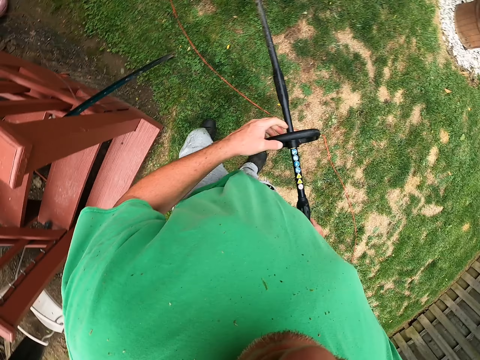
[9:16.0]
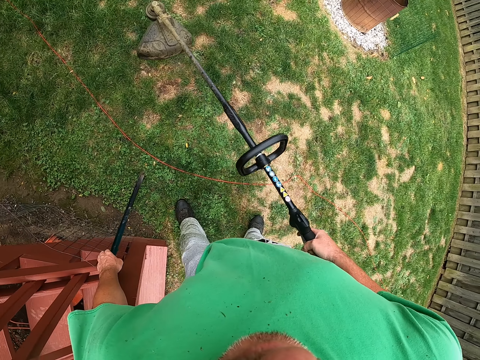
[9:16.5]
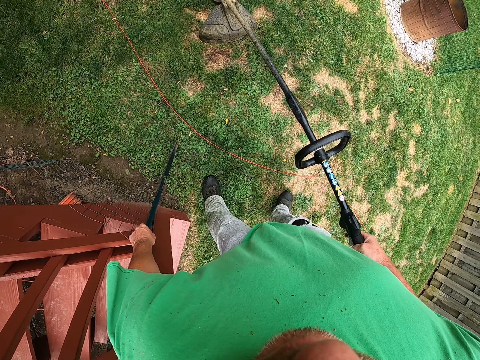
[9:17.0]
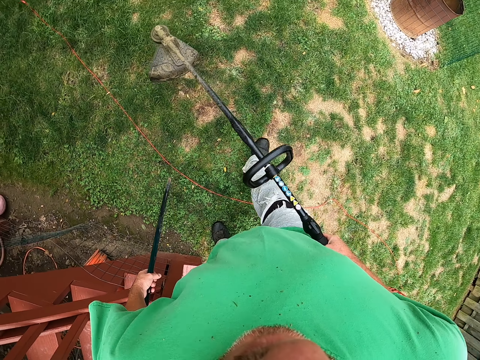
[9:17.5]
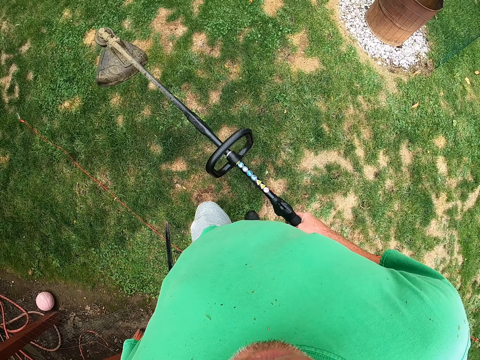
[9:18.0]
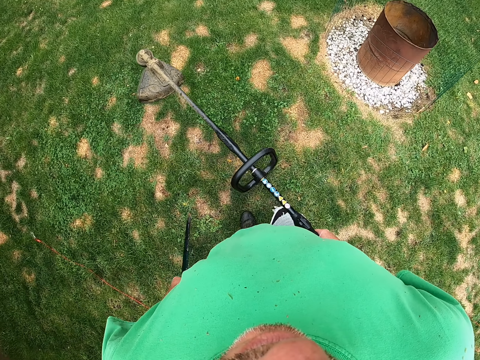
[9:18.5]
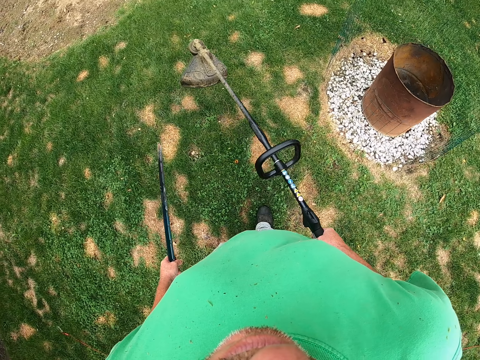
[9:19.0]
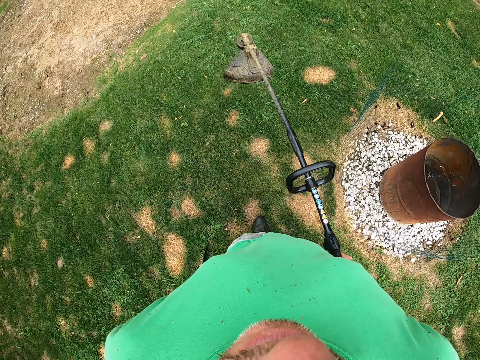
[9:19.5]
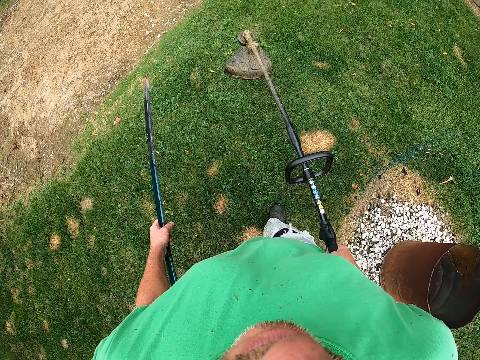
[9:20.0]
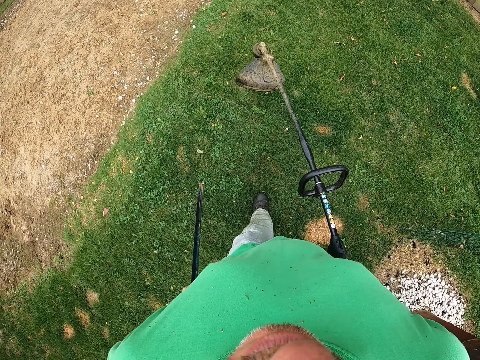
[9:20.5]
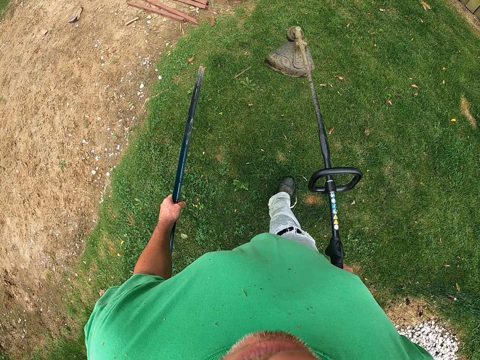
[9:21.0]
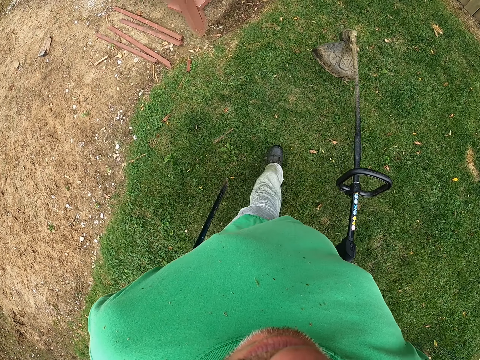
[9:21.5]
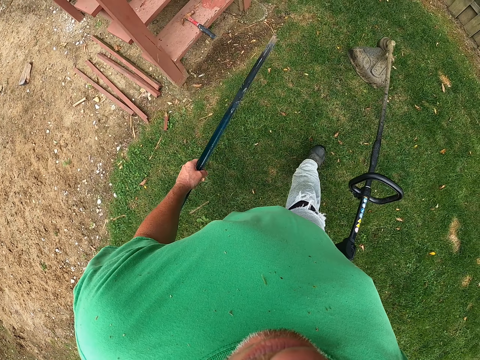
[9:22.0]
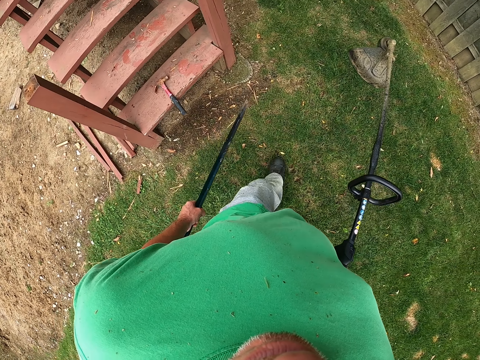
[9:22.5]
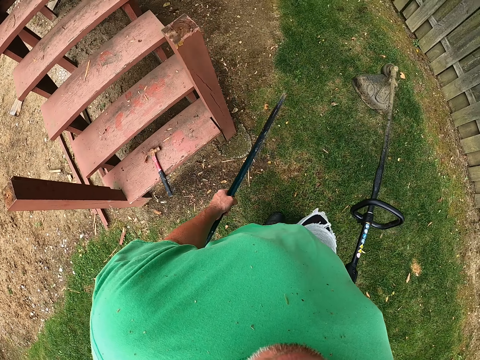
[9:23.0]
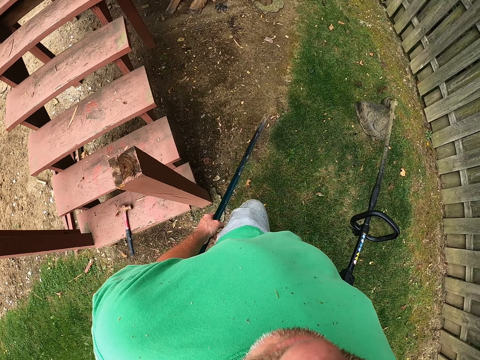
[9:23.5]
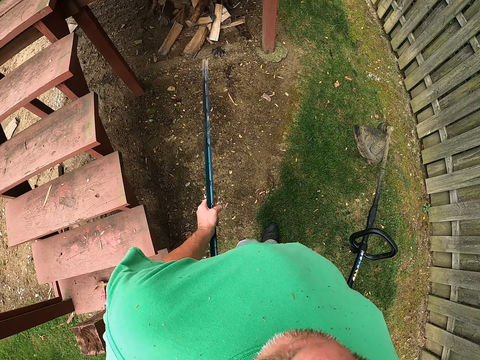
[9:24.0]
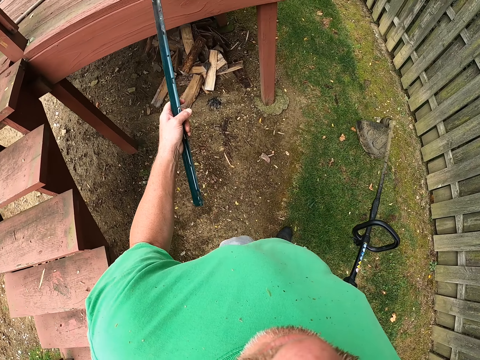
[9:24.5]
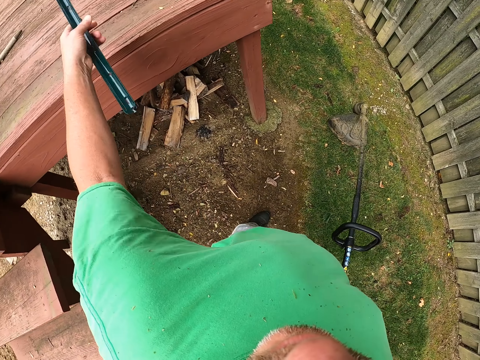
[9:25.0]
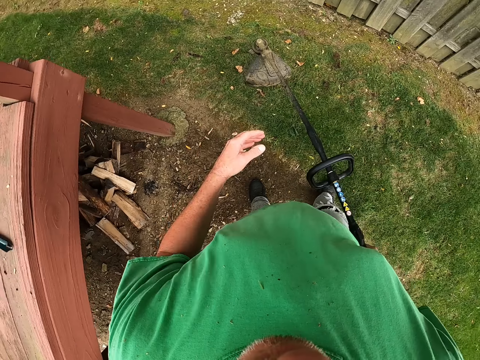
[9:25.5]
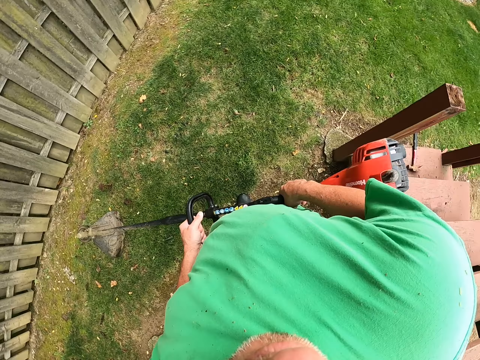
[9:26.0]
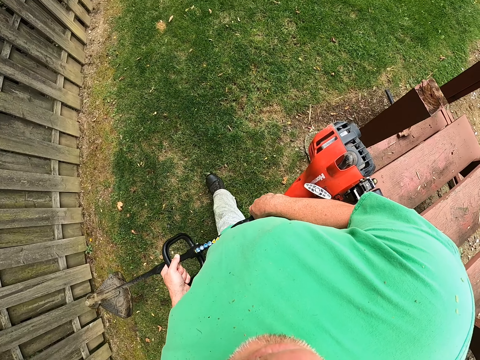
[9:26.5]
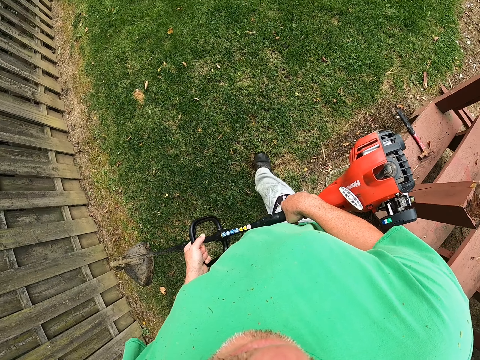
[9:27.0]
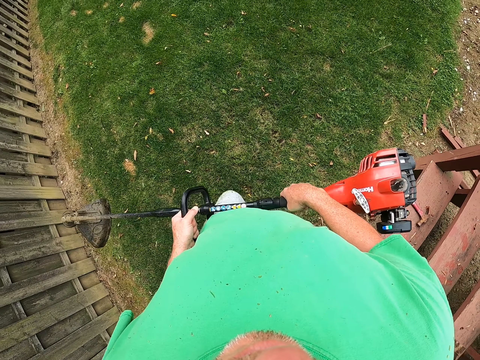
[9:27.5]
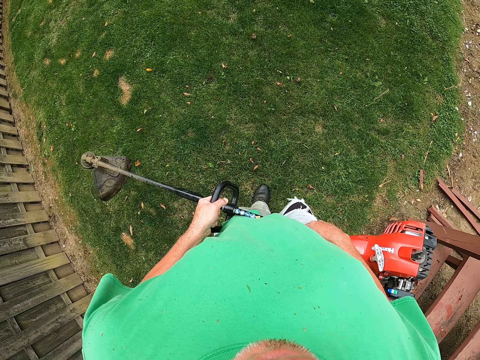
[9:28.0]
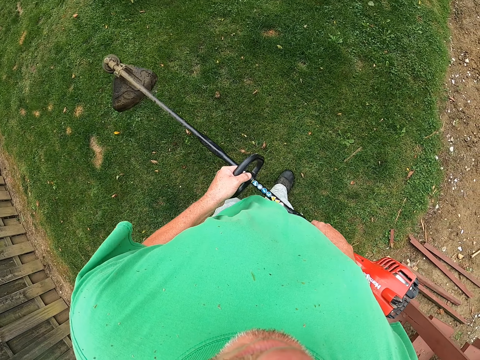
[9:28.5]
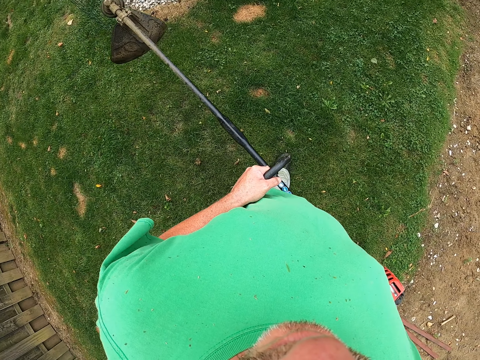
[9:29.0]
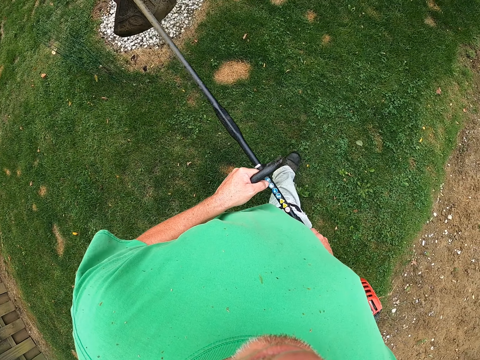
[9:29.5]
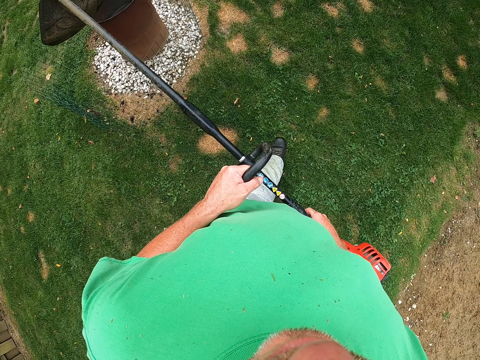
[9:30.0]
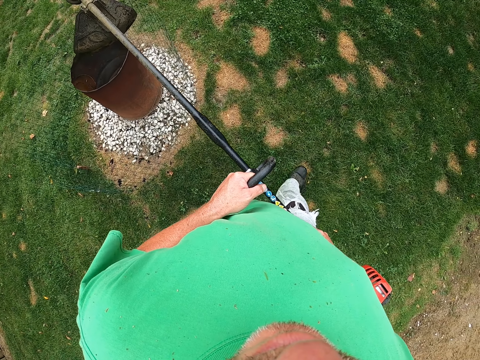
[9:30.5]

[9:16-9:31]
The camera wearer picks up a plastic rod or metal. They walk around the field. They carry the brush cutter. They walk around the field. They throw the metal on the wooden veranda. They hold the brush cutter with both hands. They walk around the field.

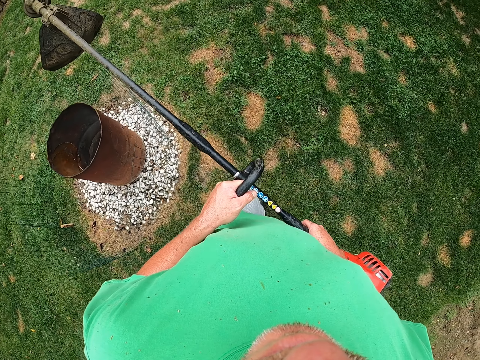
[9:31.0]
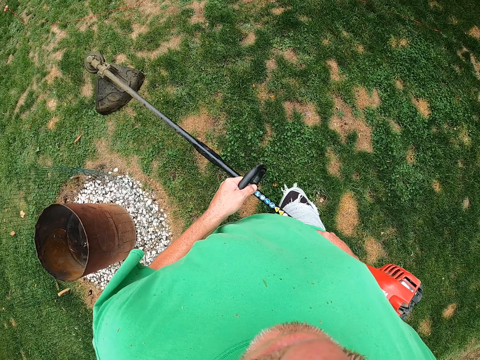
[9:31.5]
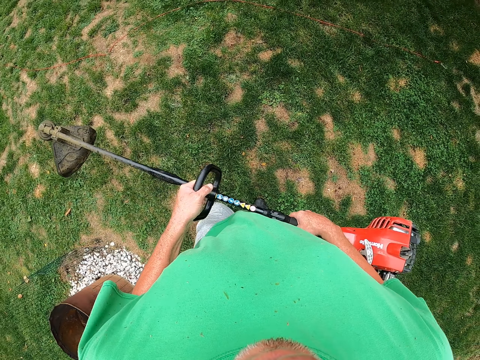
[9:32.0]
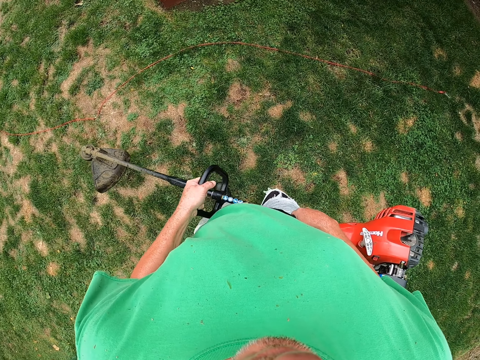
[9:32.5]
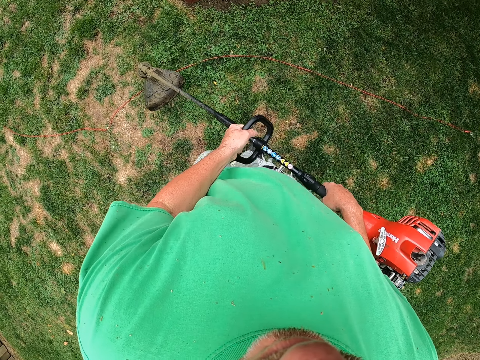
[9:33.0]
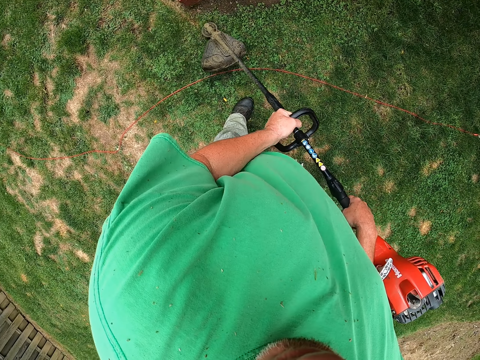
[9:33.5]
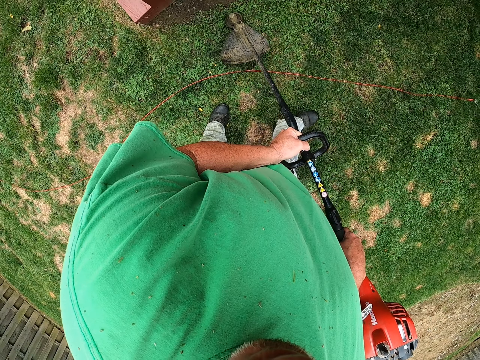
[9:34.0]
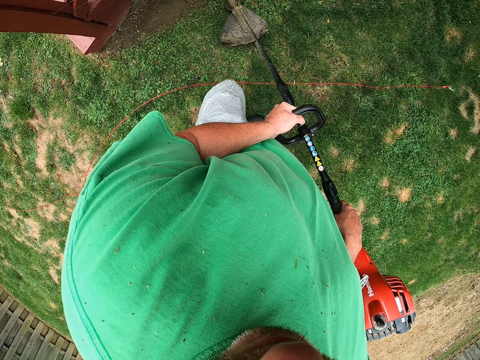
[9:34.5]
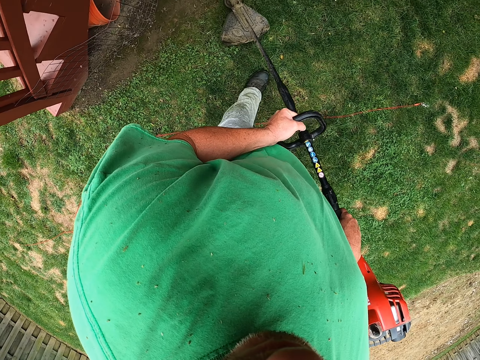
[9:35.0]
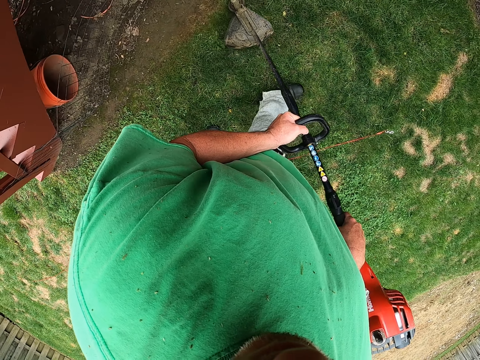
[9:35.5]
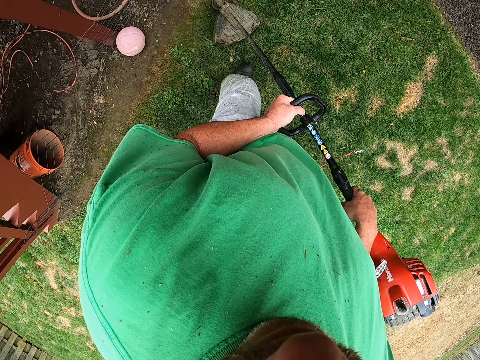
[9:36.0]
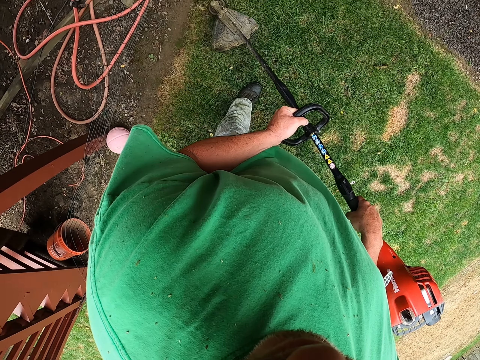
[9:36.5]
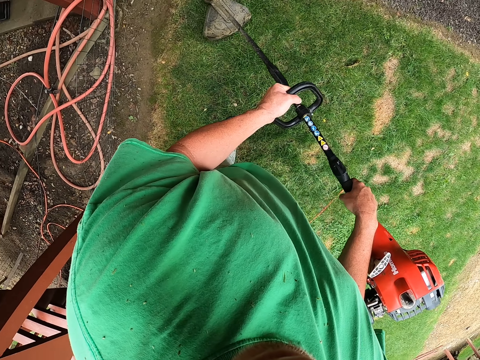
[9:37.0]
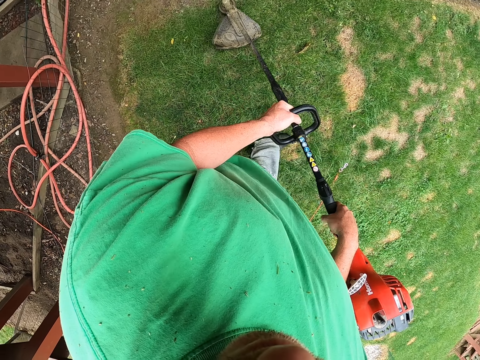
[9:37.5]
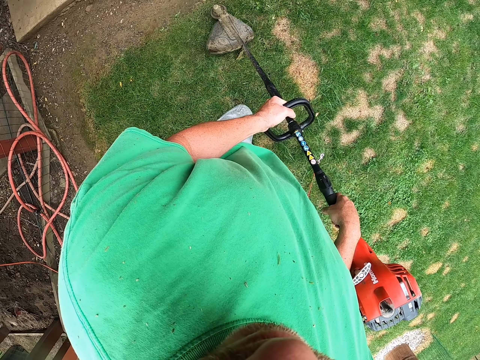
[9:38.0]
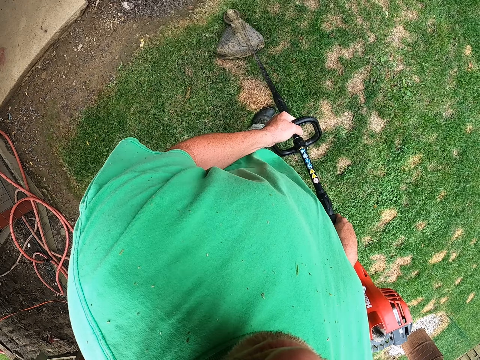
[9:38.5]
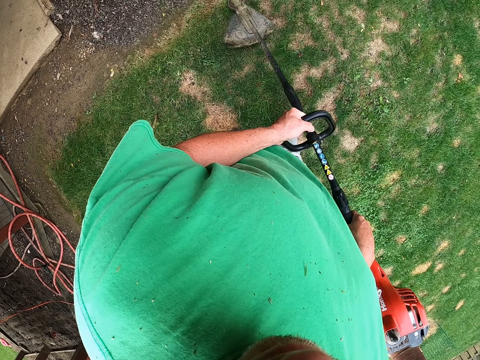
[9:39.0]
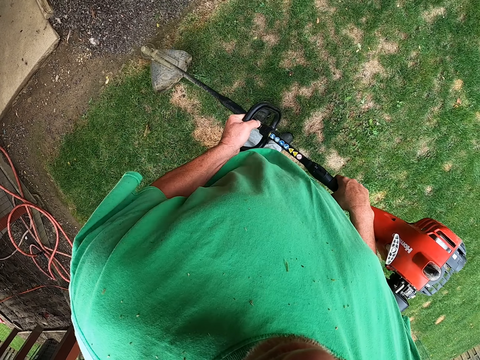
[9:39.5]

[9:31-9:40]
The camera wearer cuts grass with a brush cutter on the compound.

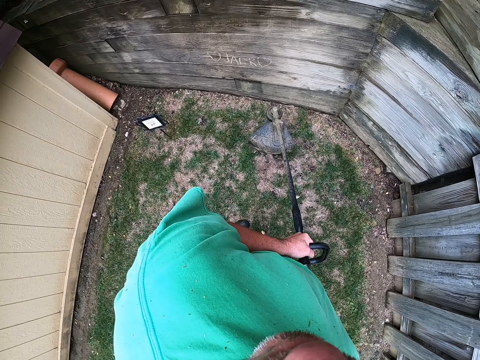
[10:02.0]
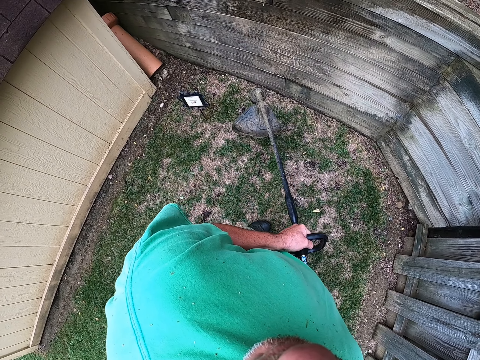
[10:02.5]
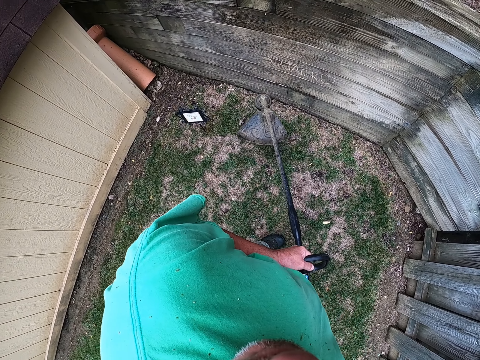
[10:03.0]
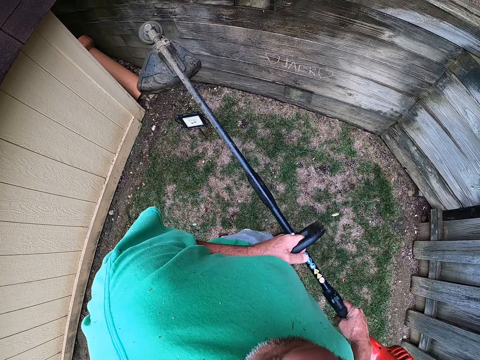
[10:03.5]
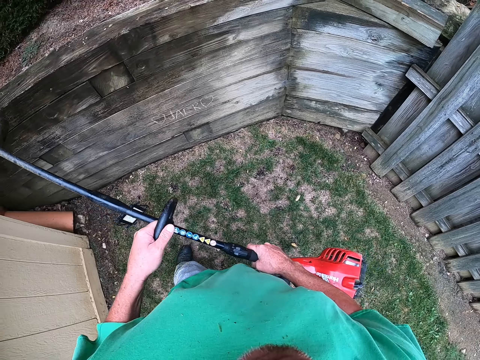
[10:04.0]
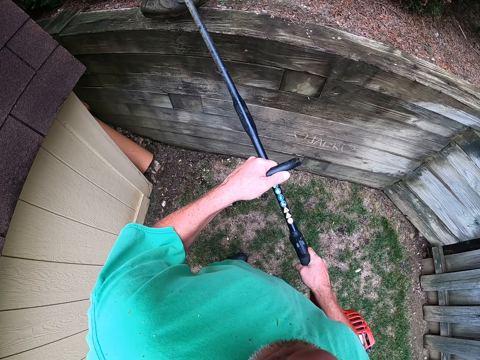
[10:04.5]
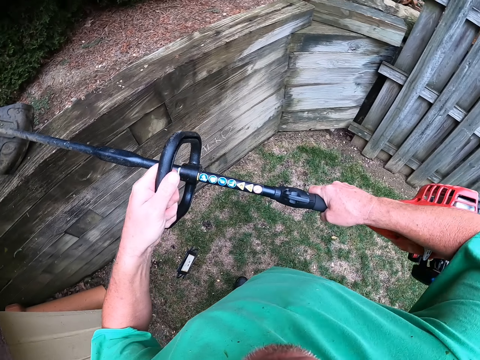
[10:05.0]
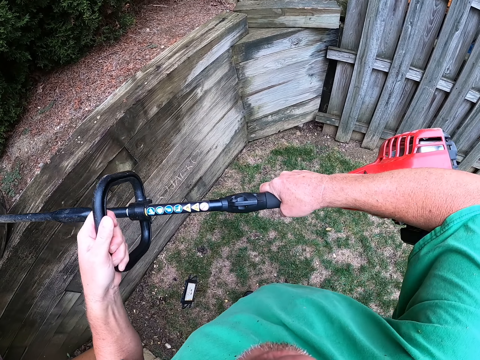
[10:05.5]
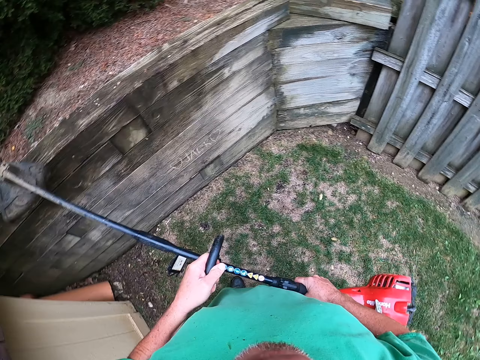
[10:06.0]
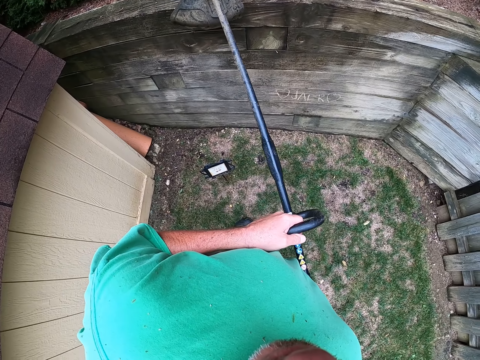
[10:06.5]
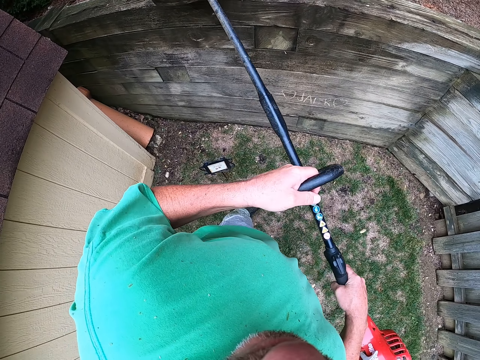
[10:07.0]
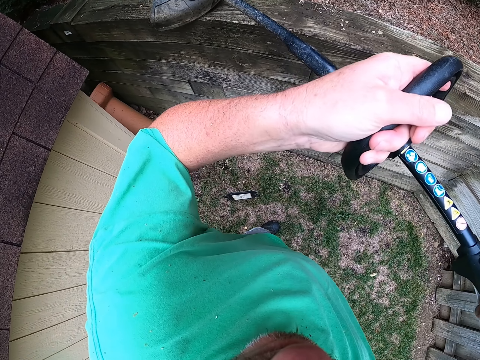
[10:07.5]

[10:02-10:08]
The camera wearer lifts the brush cutter off the grass. They put the brush cutter on the wooden fence.
